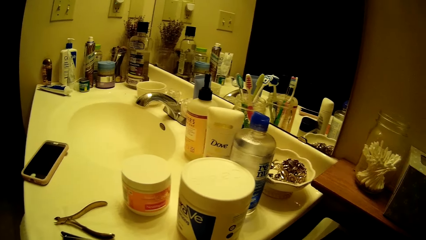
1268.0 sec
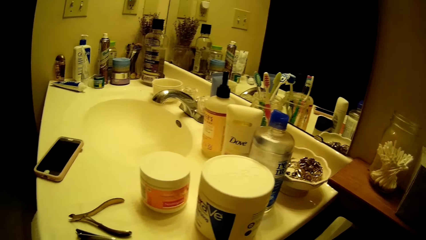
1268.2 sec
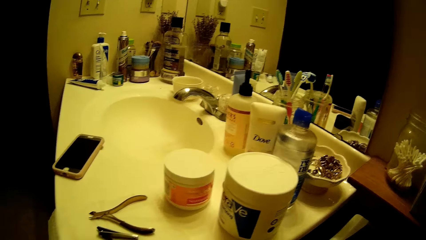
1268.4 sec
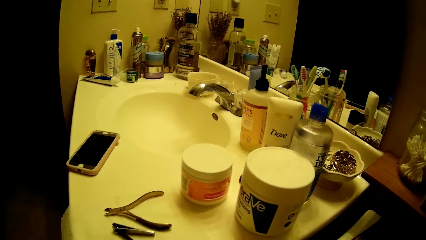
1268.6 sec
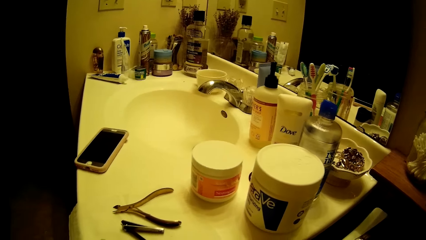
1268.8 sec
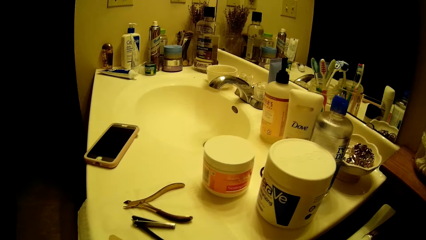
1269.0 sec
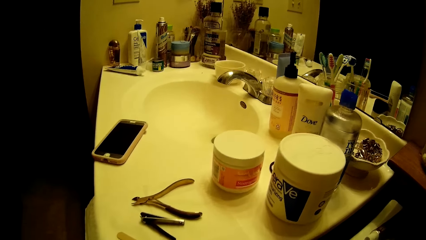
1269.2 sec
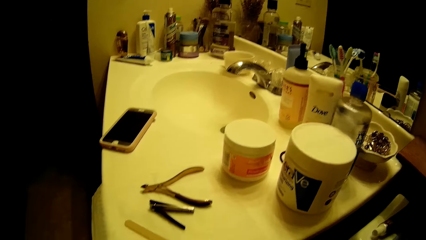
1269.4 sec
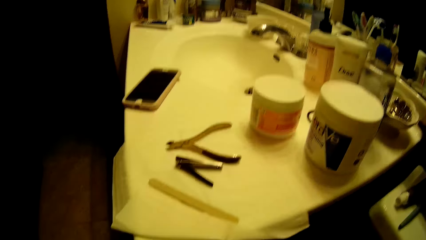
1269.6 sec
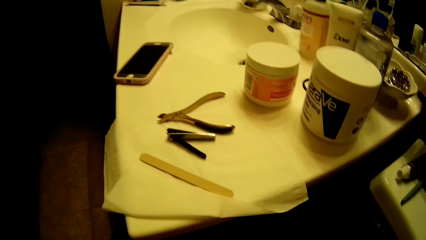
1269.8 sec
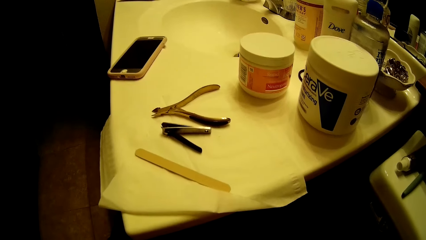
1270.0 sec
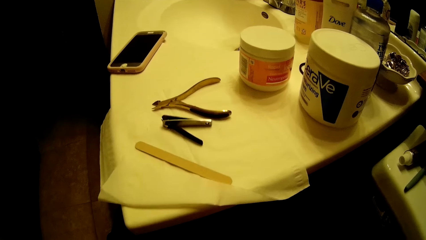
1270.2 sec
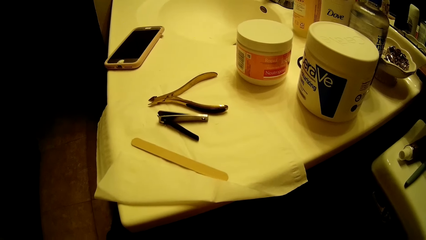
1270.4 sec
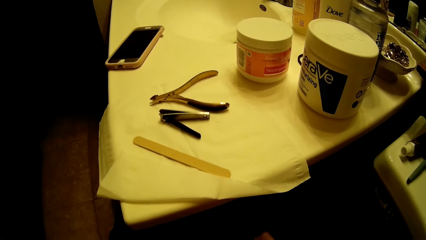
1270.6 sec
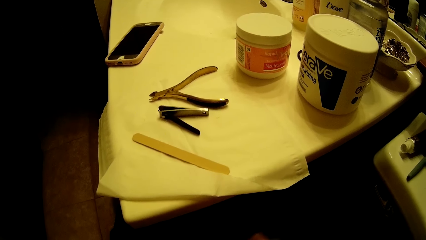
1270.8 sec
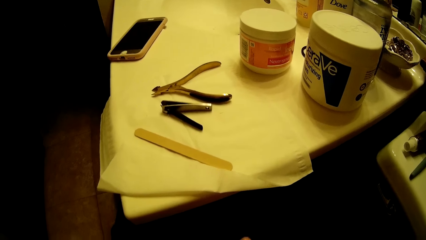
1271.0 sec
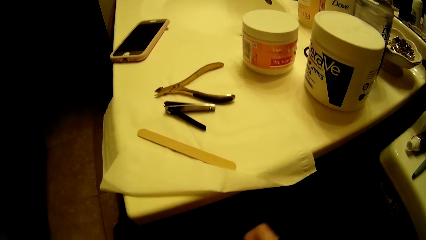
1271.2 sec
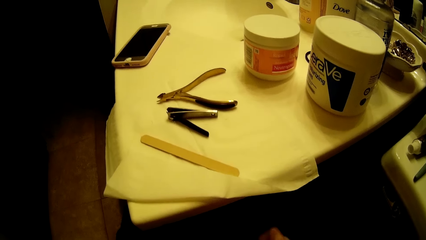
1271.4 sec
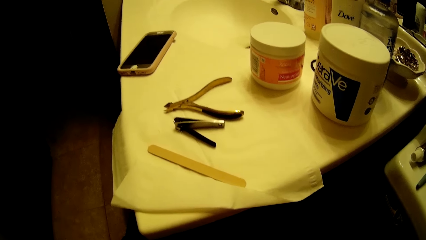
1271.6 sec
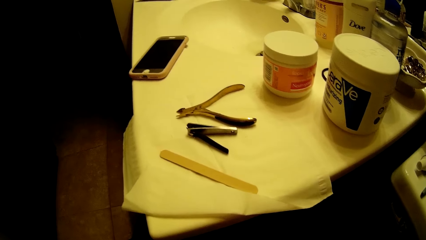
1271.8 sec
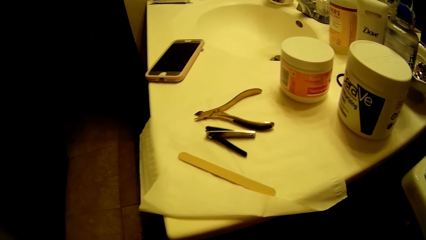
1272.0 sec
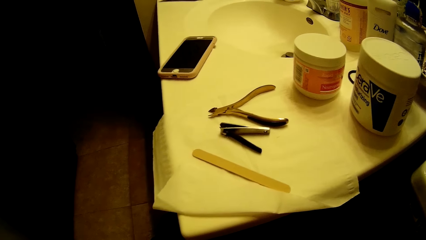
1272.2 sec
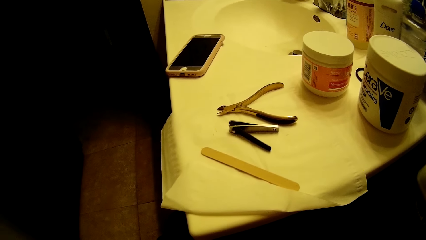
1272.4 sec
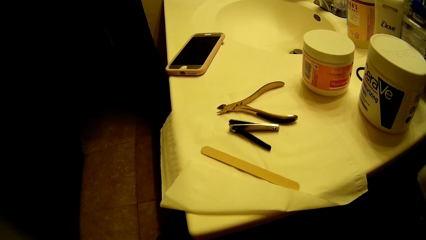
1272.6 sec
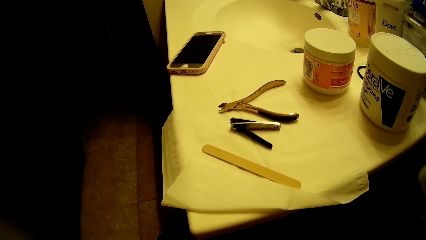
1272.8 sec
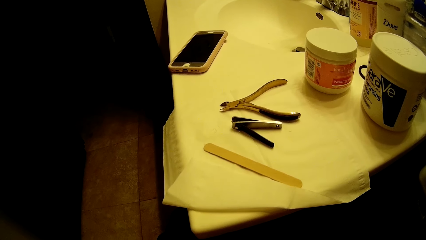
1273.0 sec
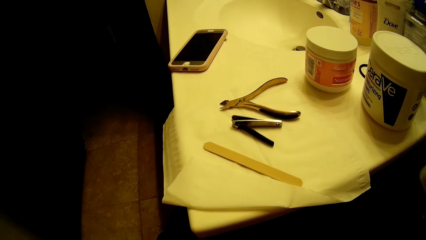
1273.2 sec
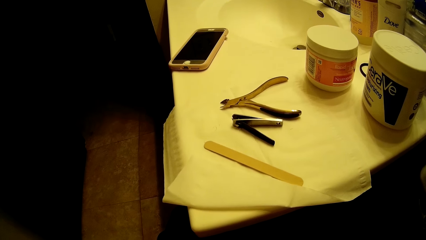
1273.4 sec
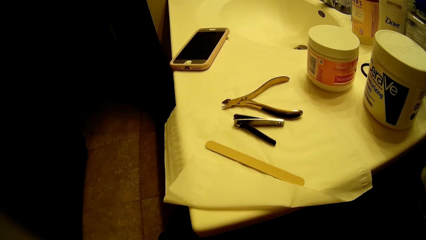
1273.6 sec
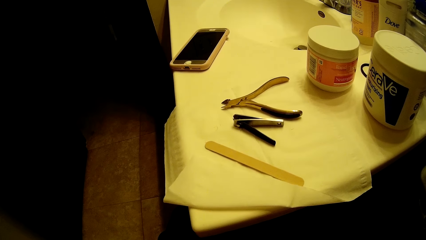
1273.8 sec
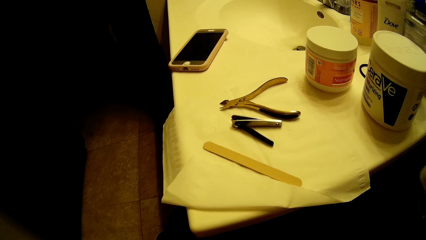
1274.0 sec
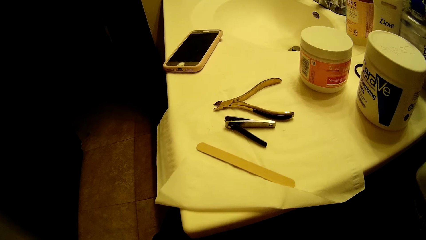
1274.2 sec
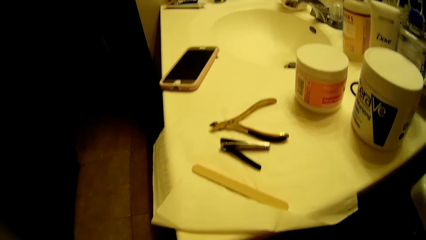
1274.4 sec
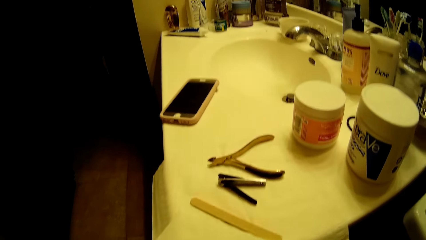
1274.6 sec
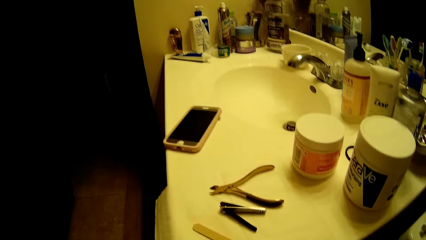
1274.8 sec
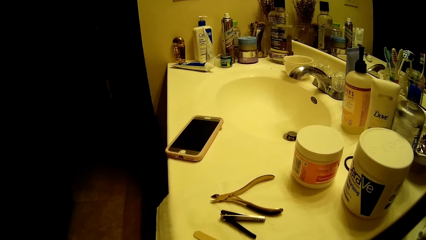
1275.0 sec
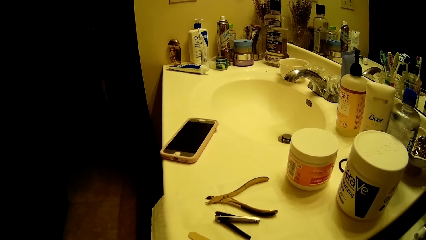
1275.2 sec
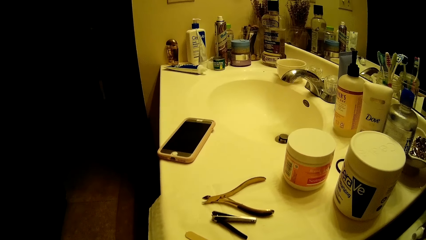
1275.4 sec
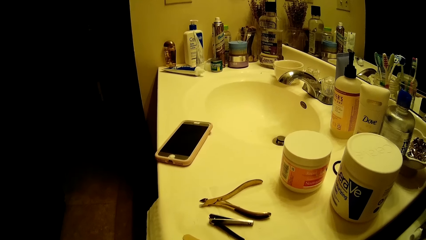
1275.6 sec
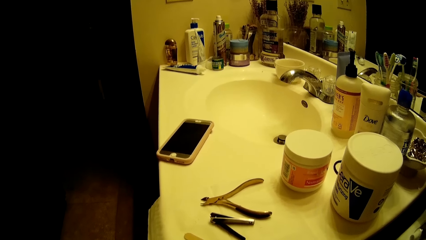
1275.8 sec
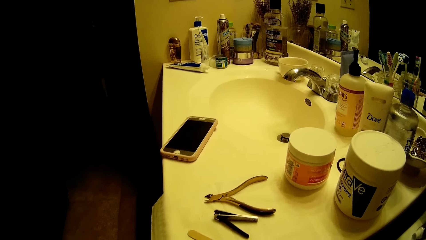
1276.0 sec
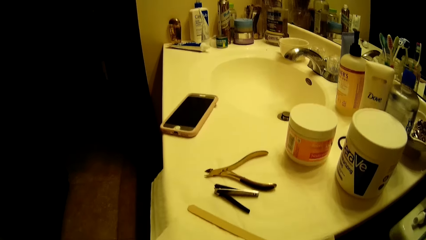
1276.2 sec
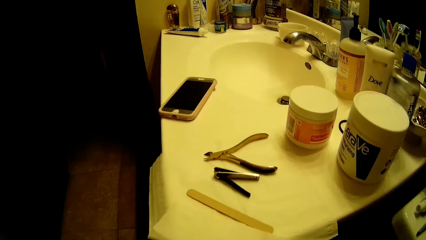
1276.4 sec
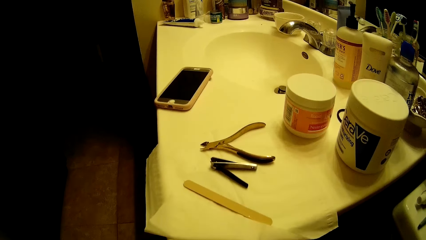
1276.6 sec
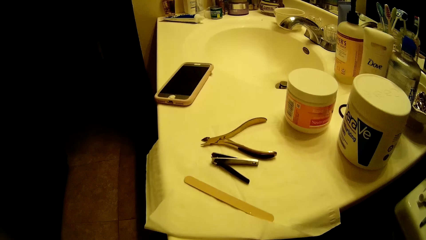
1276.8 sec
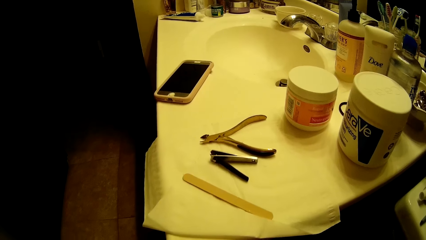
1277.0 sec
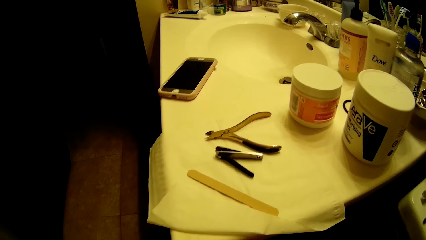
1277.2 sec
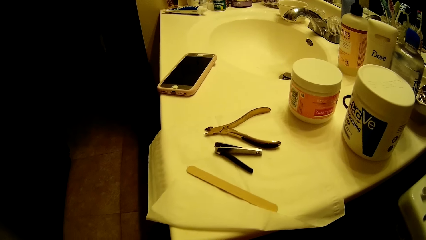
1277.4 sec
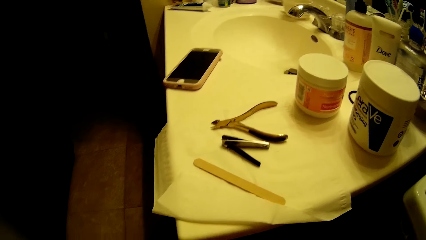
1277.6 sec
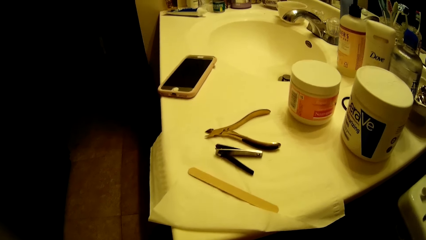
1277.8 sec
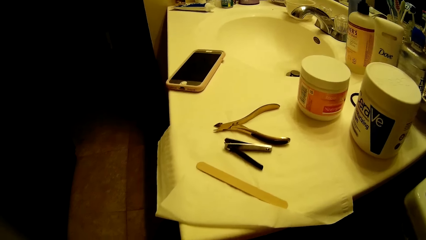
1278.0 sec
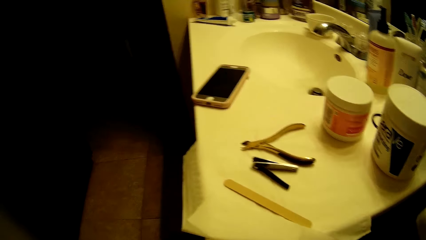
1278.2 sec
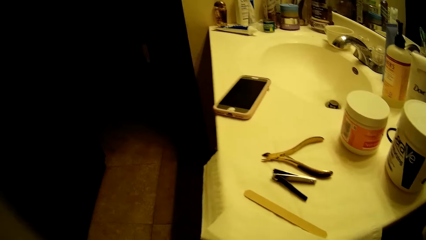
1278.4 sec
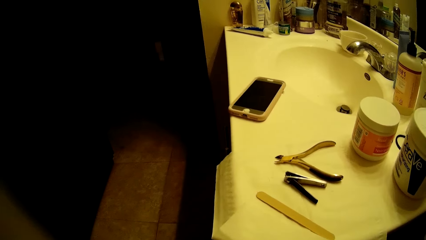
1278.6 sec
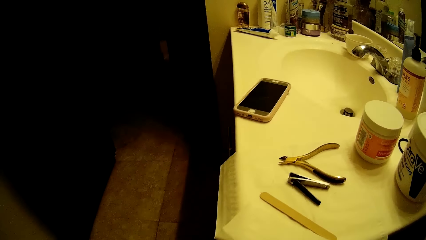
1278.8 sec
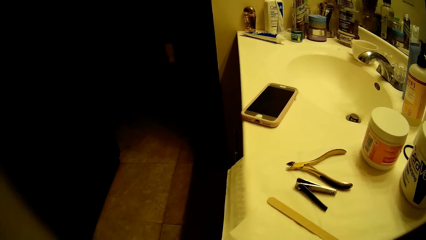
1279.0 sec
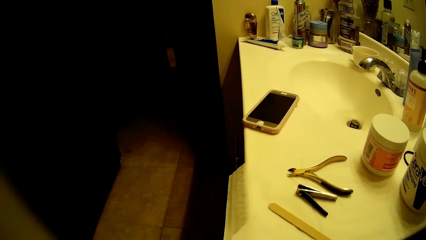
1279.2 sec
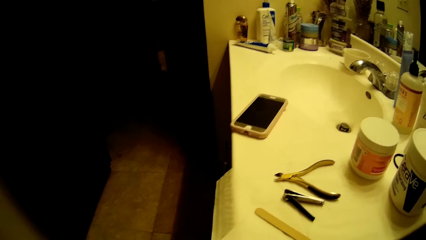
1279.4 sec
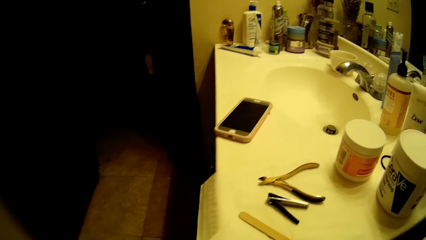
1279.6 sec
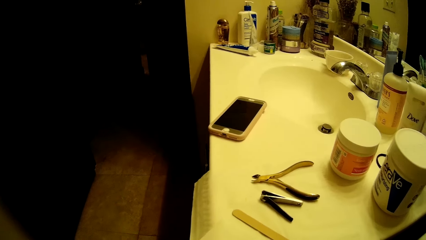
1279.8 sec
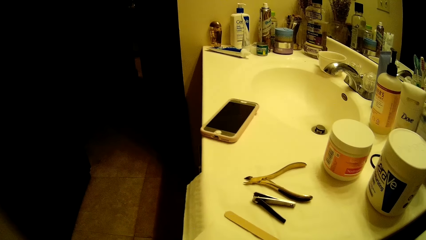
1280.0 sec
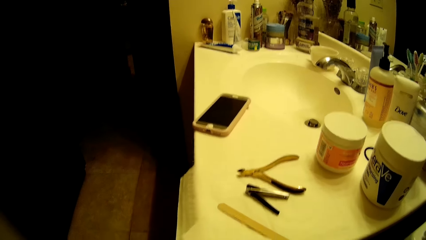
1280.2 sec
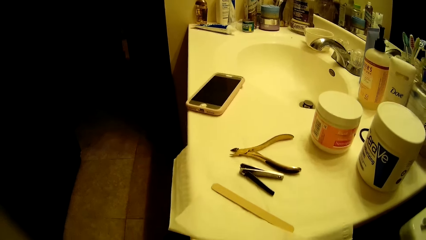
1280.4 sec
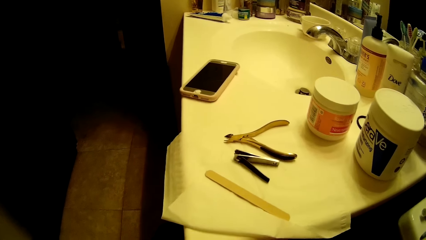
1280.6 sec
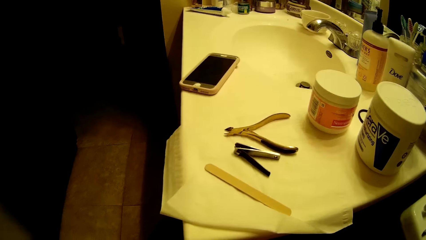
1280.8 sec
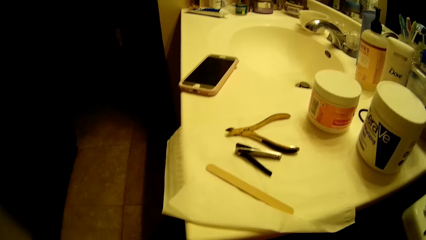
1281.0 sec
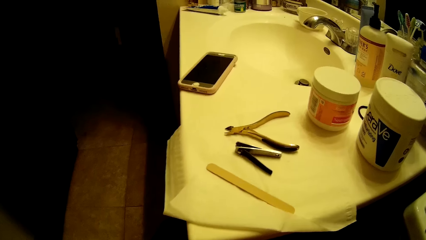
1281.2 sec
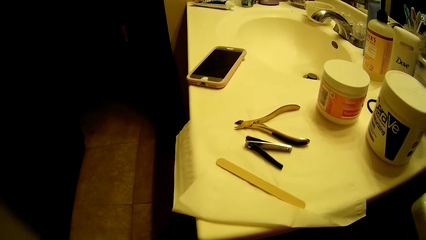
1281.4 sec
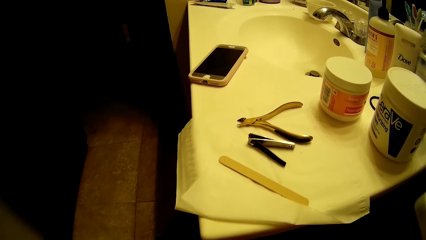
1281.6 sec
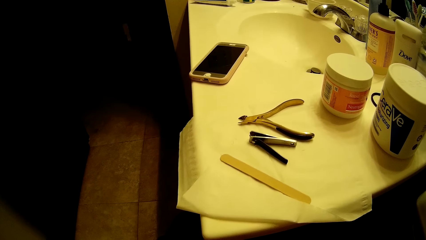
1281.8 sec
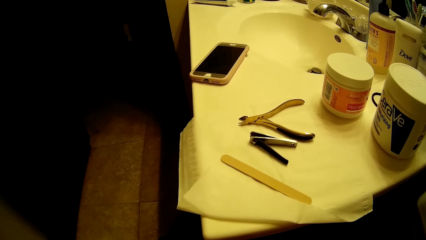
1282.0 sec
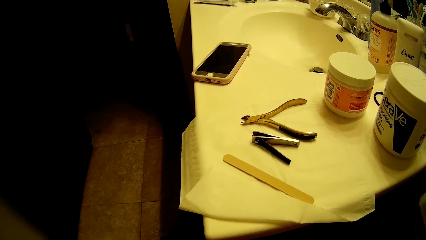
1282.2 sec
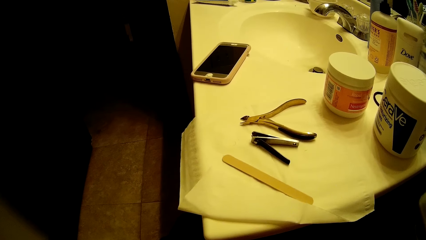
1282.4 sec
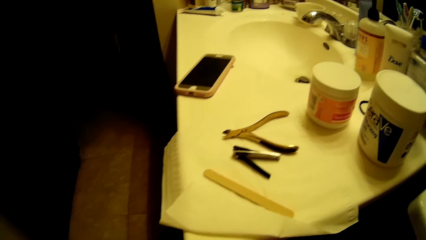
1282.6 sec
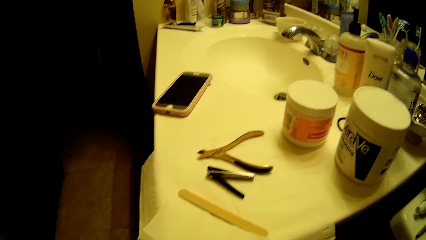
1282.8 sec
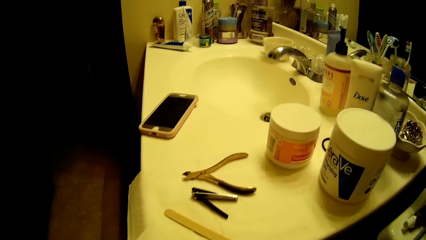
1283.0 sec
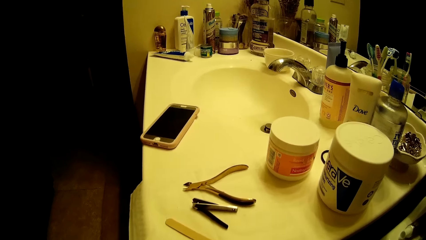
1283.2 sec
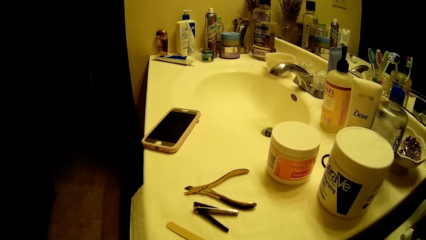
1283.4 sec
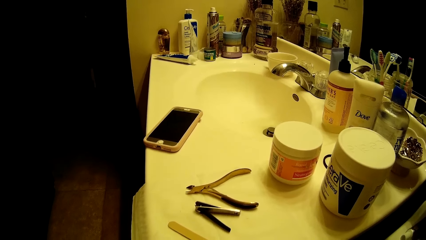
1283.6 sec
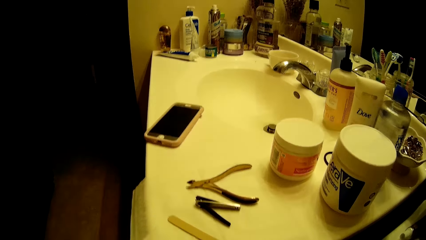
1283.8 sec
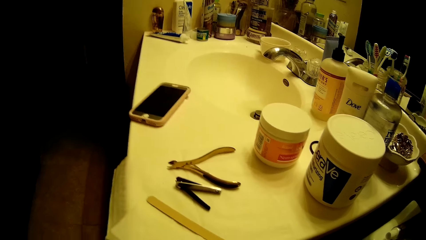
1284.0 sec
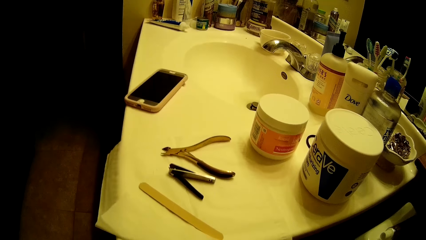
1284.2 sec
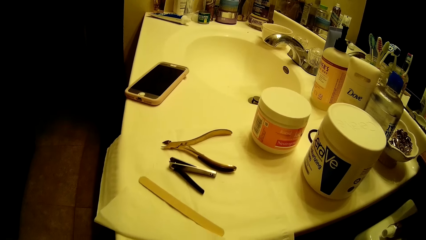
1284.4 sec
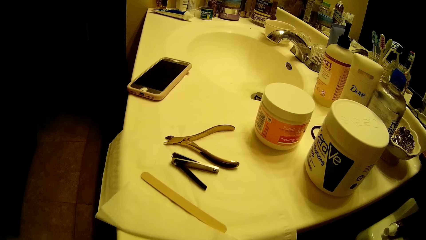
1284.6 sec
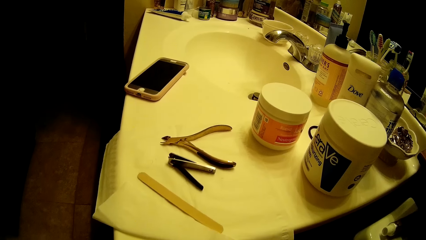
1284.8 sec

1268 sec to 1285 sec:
The camera wearer smoothens her fingernails with the nail buffer block in her right hand.
